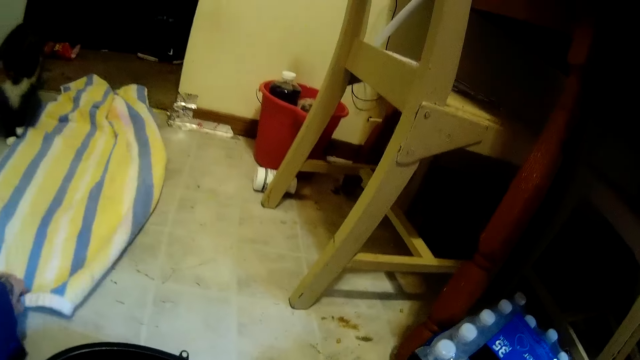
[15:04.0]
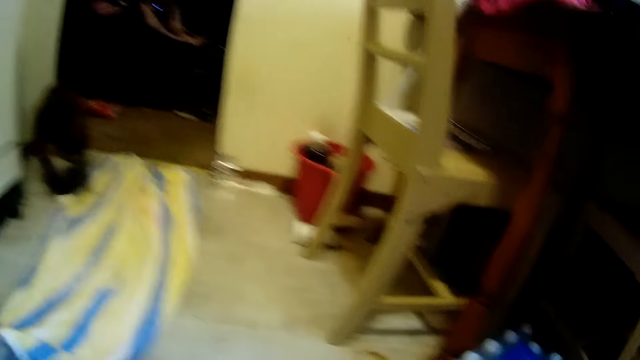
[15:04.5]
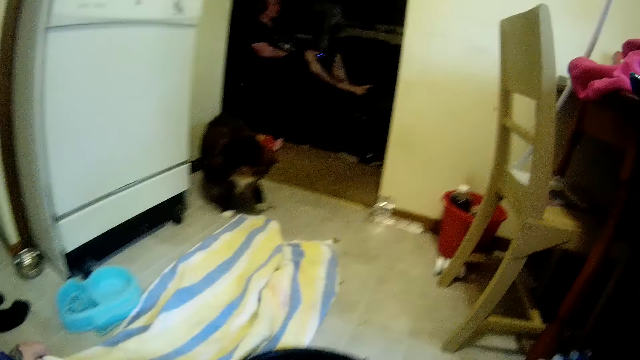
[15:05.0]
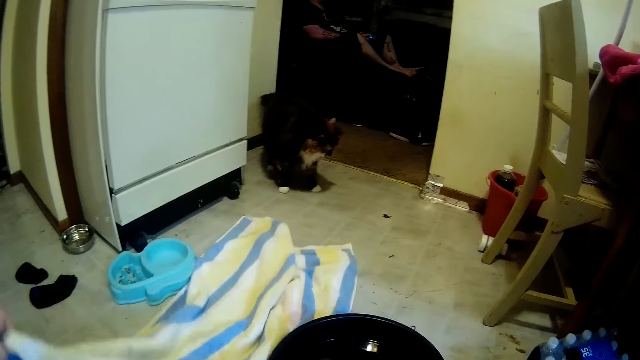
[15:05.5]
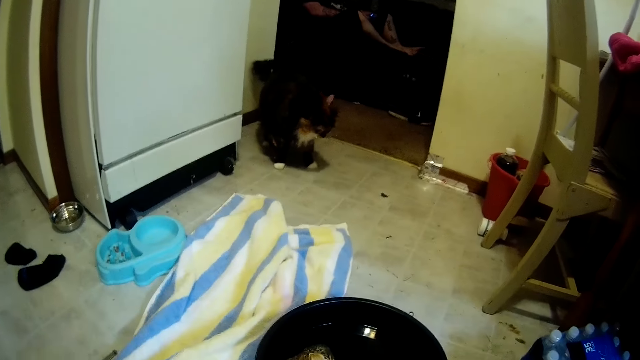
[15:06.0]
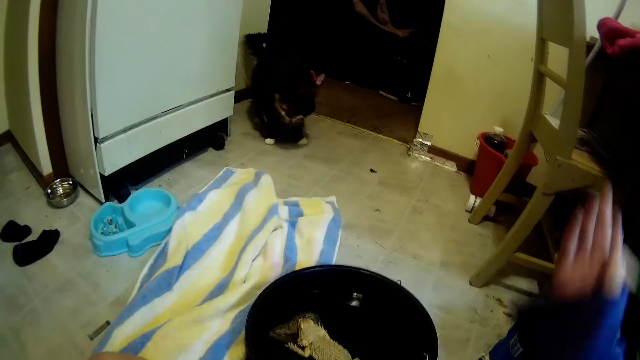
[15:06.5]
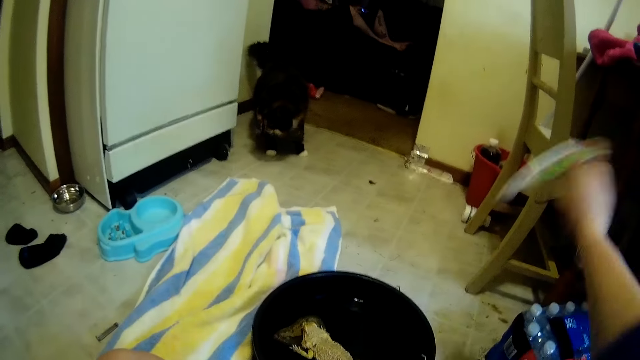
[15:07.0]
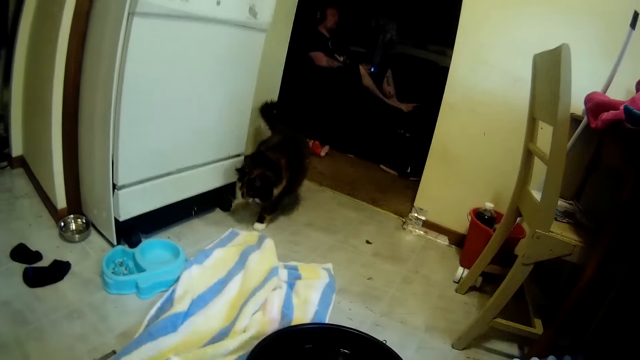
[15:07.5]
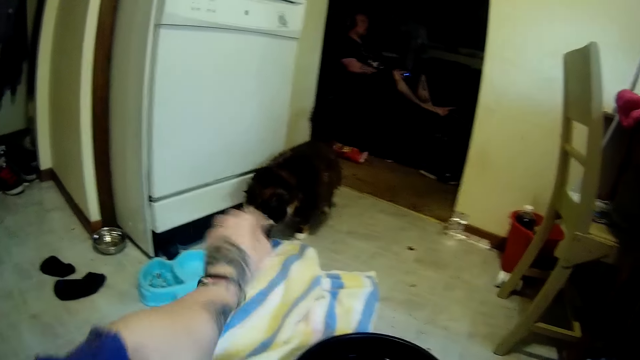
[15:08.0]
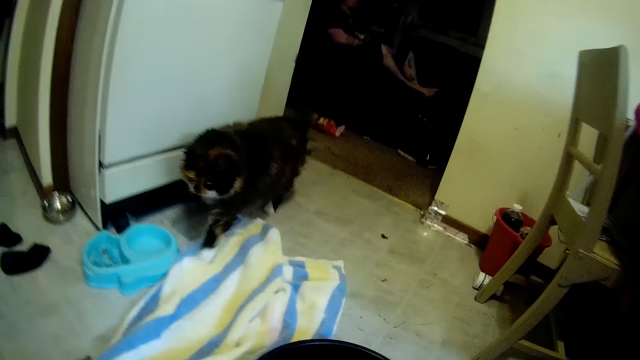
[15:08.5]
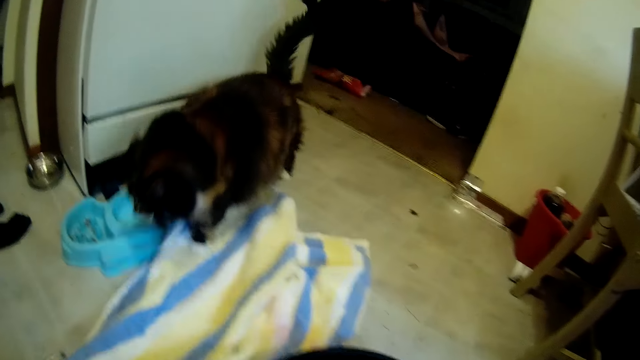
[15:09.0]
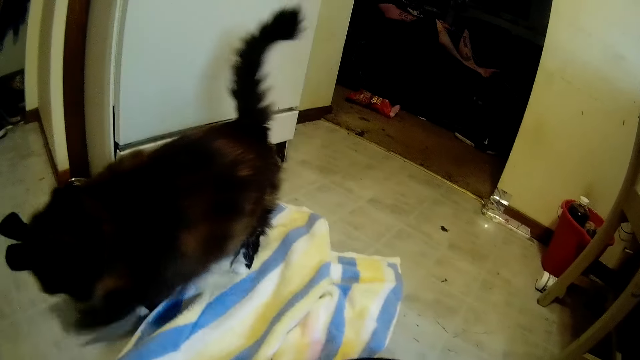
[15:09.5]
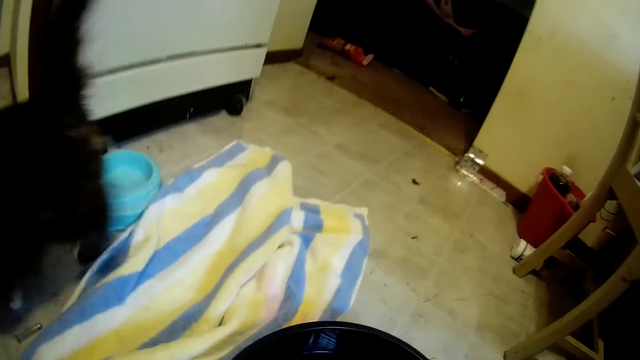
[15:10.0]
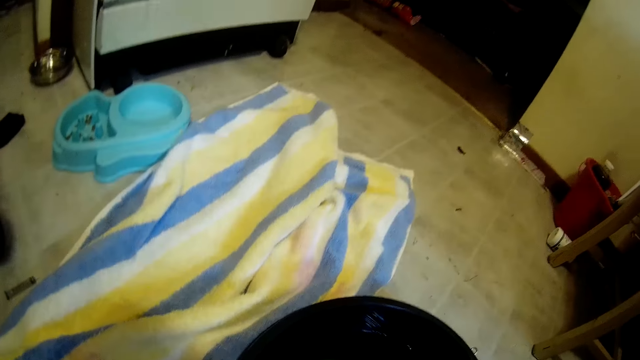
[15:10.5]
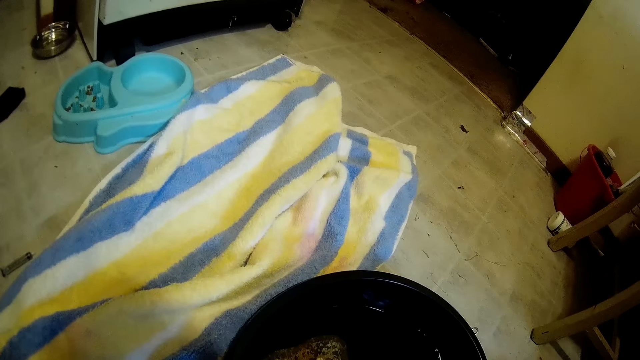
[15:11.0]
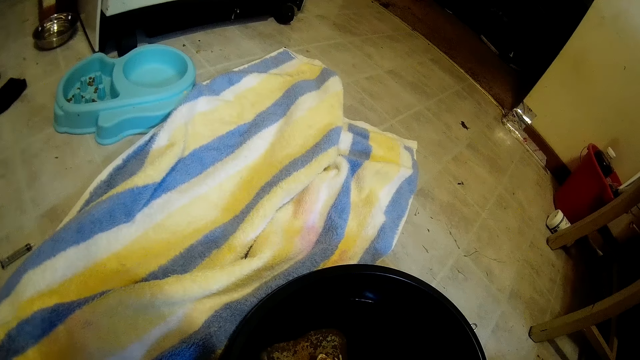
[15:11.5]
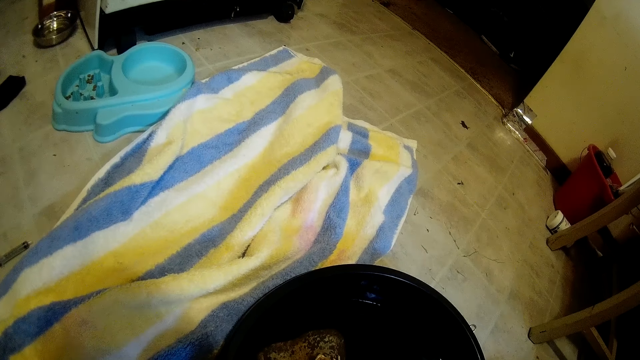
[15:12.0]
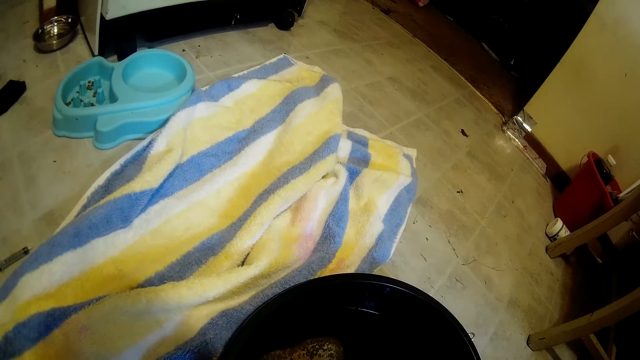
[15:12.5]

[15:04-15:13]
The camera wearer picks the towel from the floor. She pulls up her right hand sleeve with her left hand. She picks up a toothbrush. She holds the brush with her right hand. She pulls up her left hand sleeve with her right hand. She stretches her hand. The cat moves around.

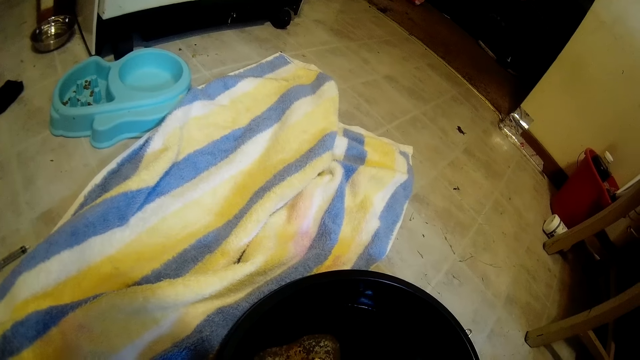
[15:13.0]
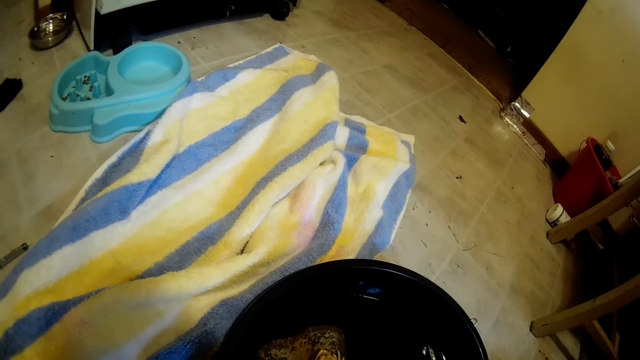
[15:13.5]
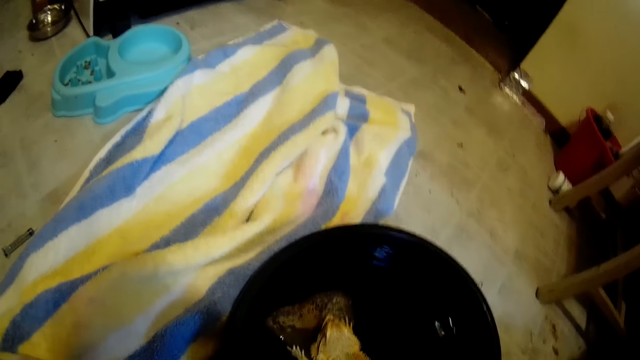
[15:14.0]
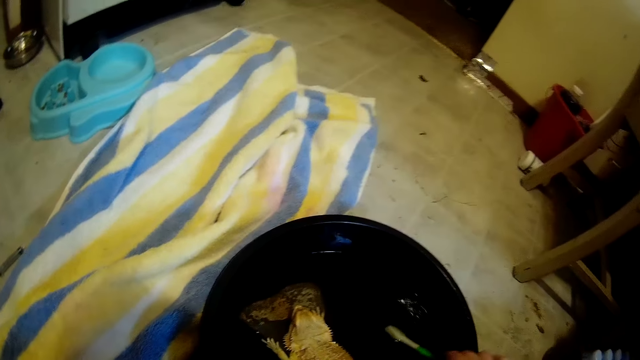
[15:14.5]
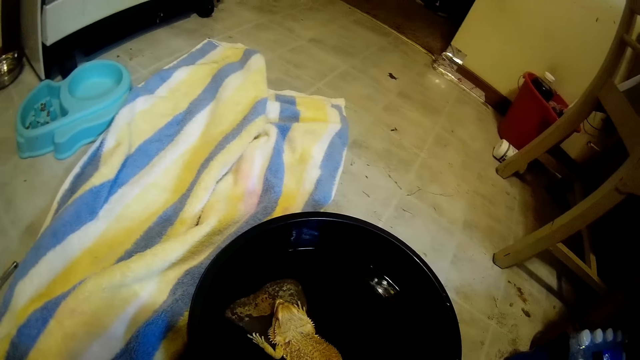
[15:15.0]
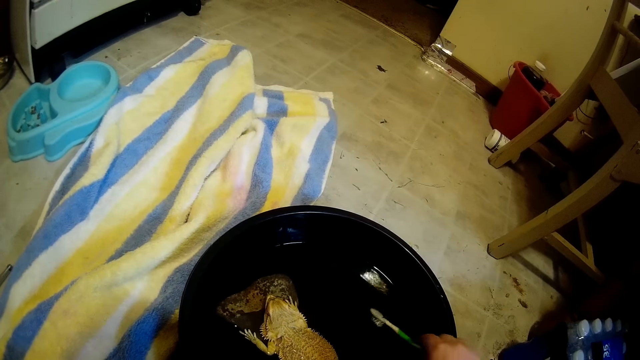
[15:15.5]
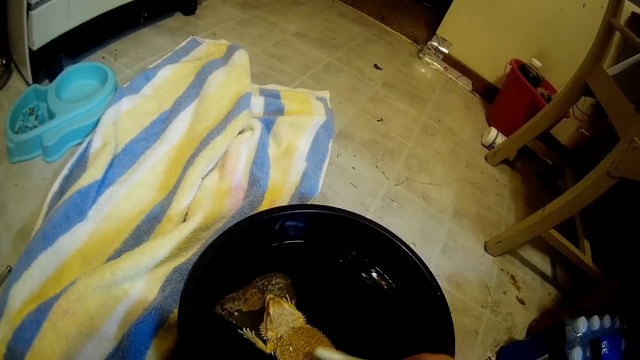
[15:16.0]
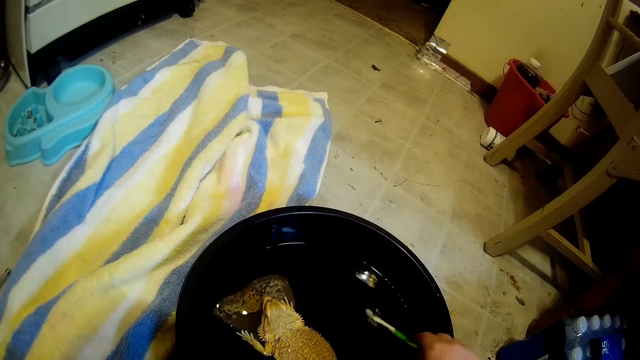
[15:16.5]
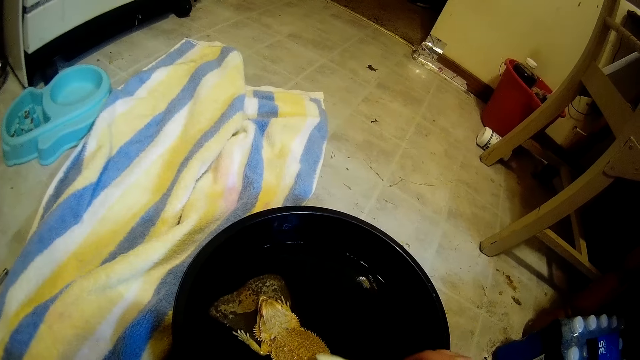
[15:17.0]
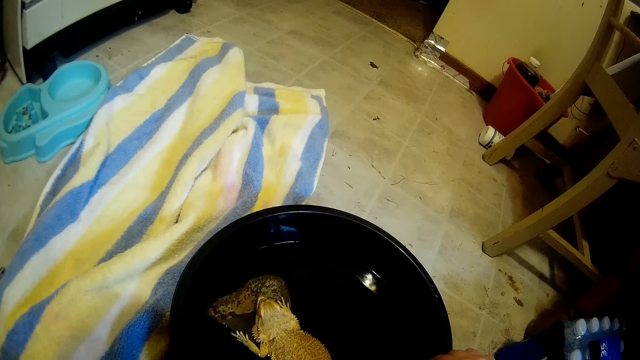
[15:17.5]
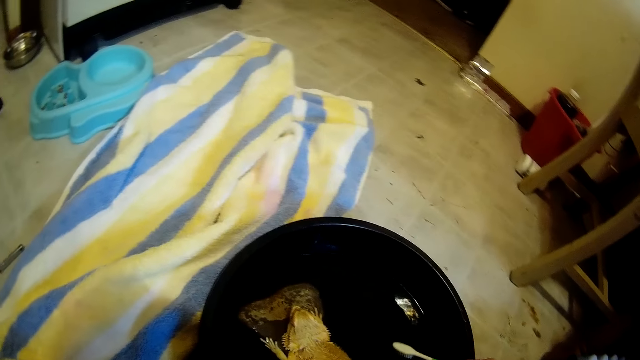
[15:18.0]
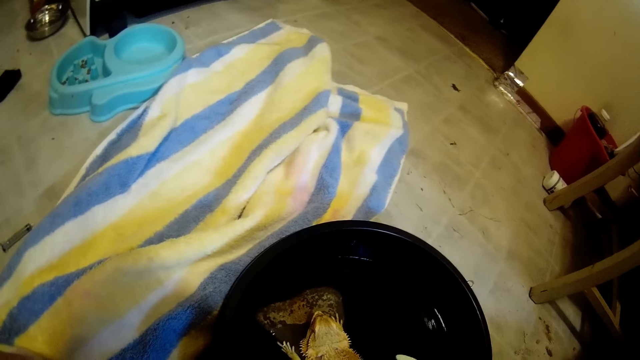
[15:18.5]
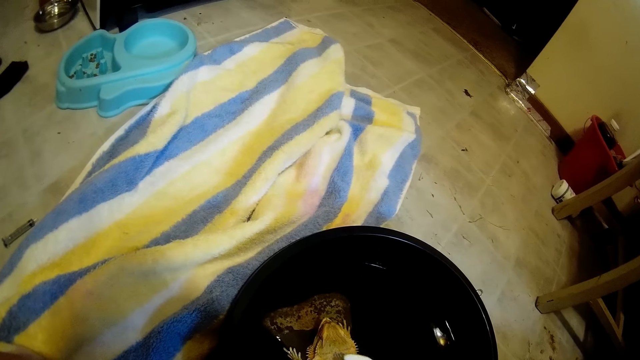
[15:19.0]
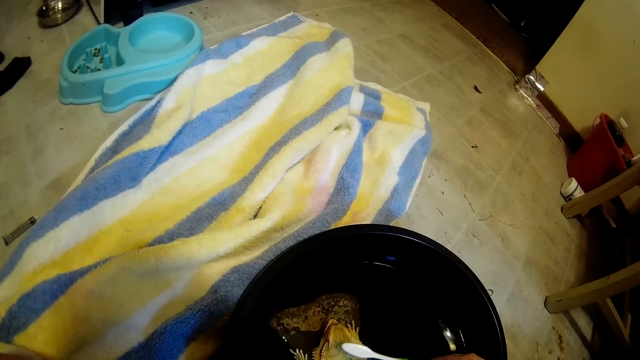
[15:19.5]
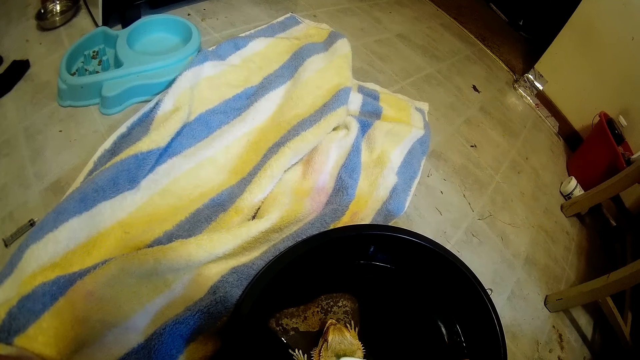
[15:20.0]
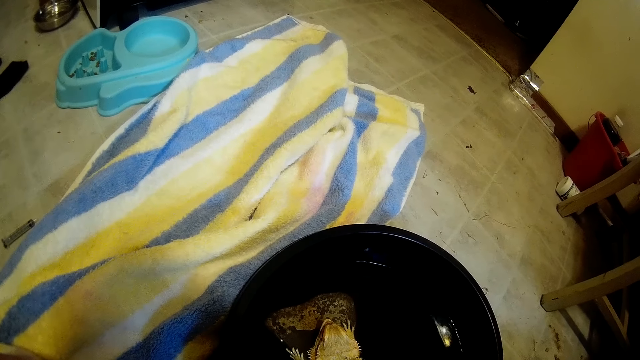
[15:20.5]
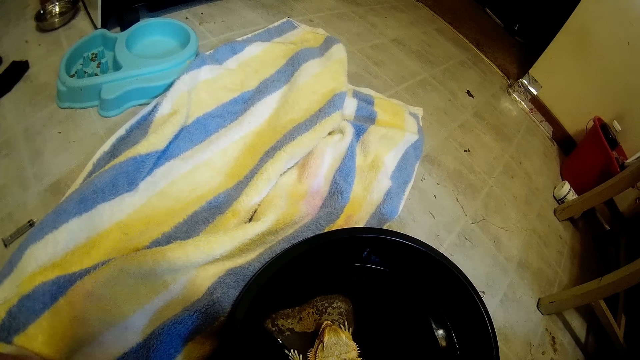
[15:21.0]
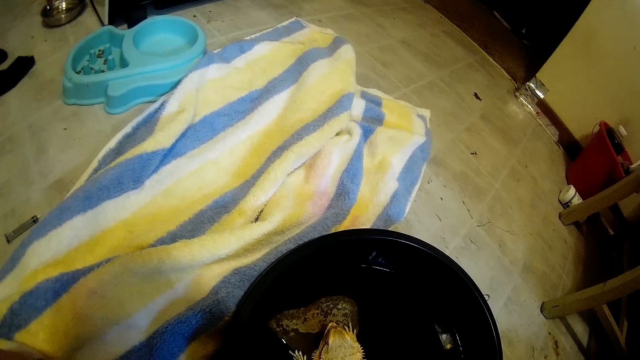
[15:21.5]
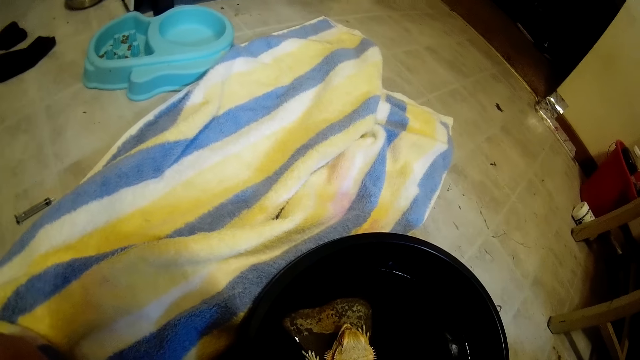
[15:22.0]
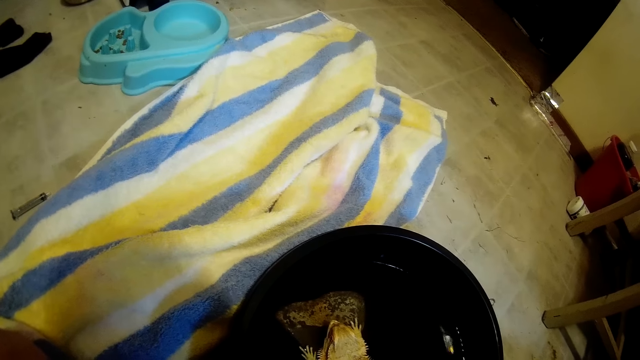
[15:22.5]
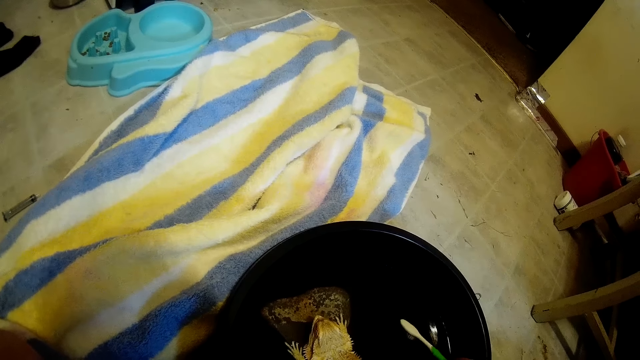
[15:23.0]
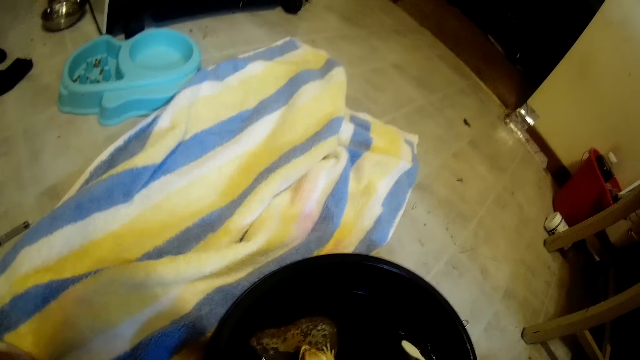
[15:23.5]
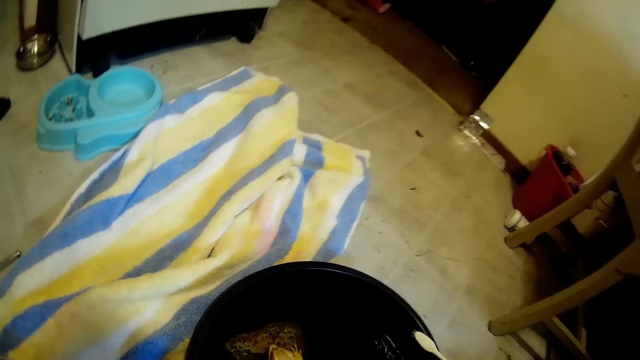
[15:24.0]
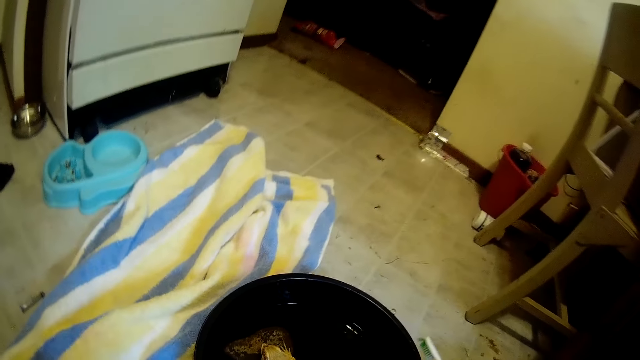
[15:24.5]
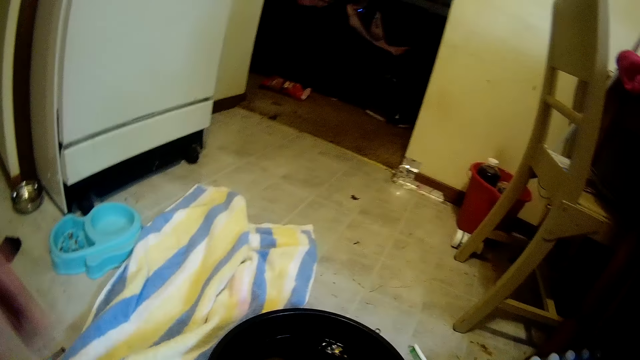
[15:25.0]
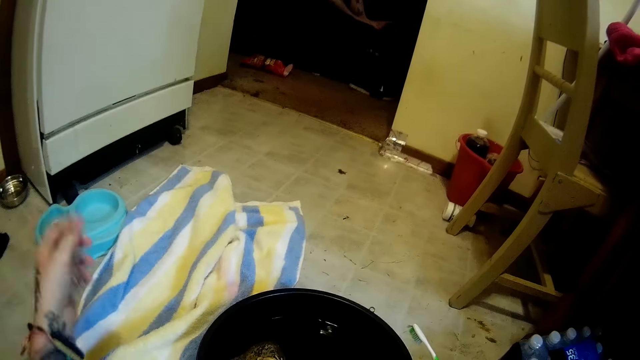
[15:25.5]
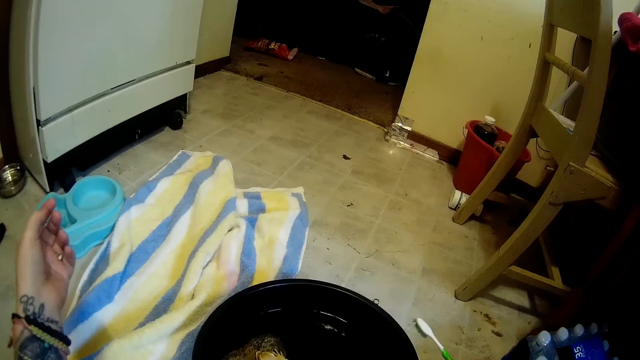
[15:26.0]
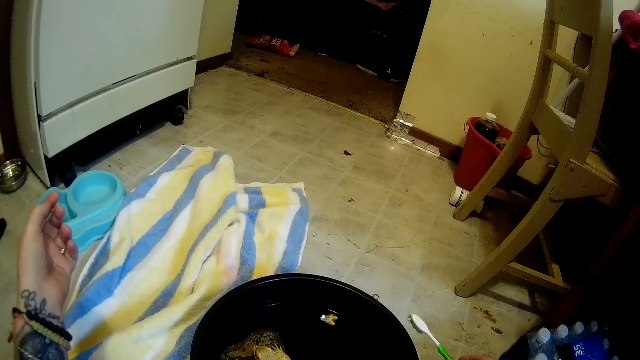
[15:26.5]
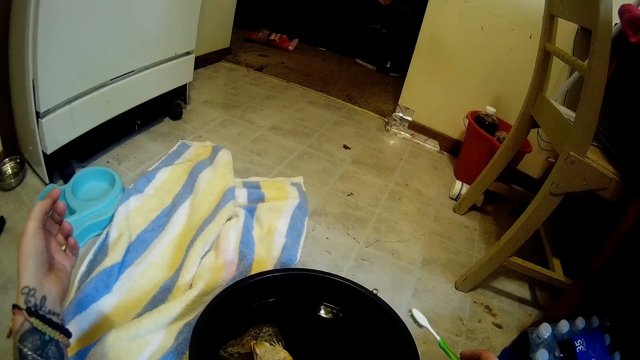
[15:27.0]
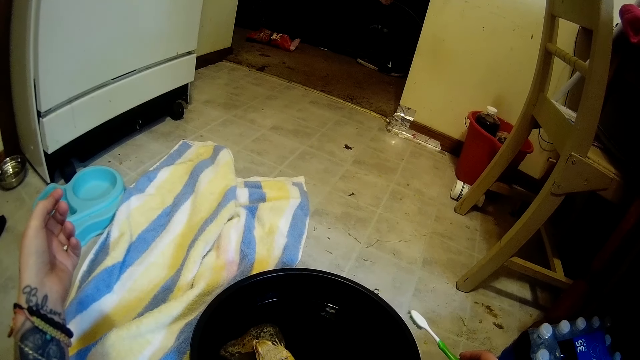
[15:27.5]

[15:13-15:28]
The camera wearer splashes water in the bowl or basin on the bearded dragon lizard with the brush or toothbrush. They wash the bearded dragon lizard with the brush. They remove the toothbrush from the basin. They stretch their hand.
